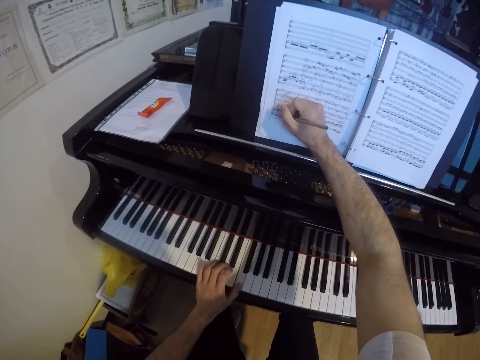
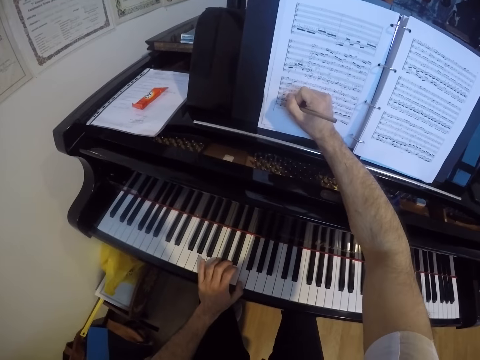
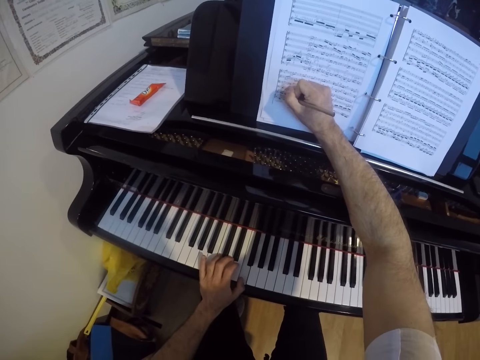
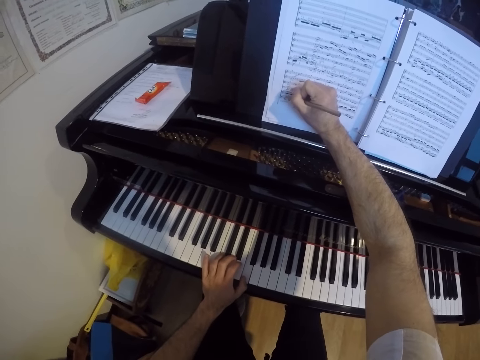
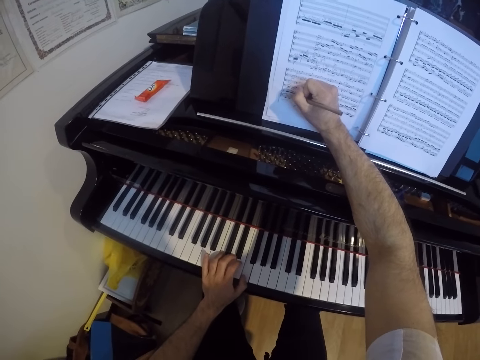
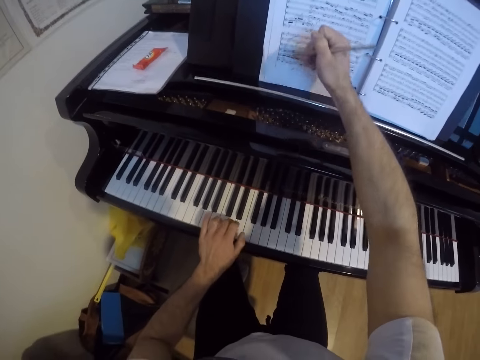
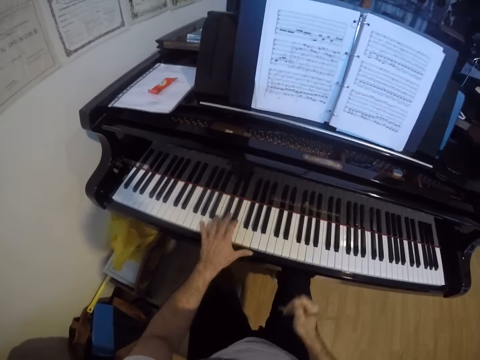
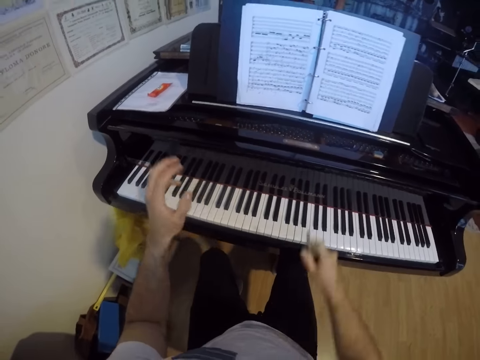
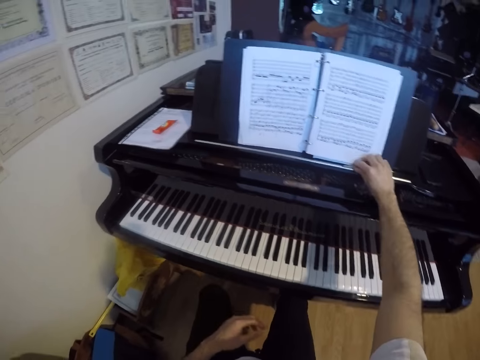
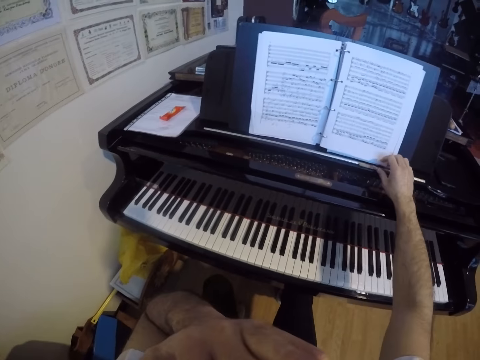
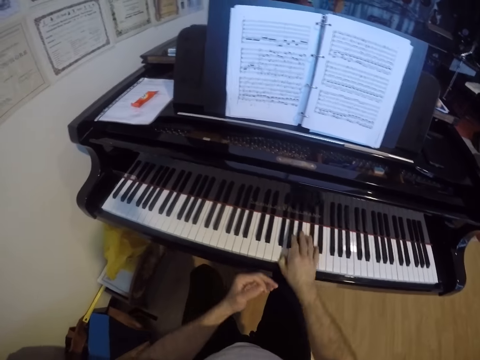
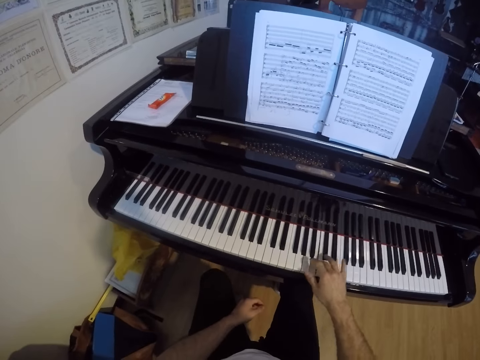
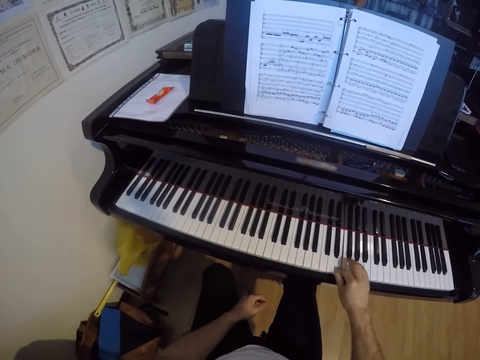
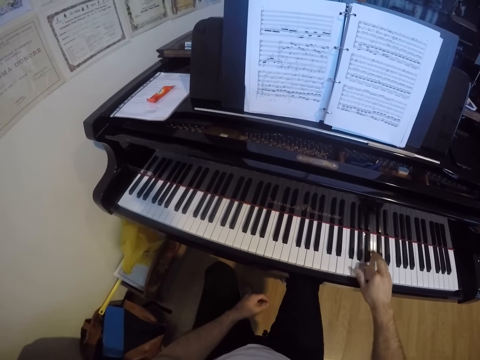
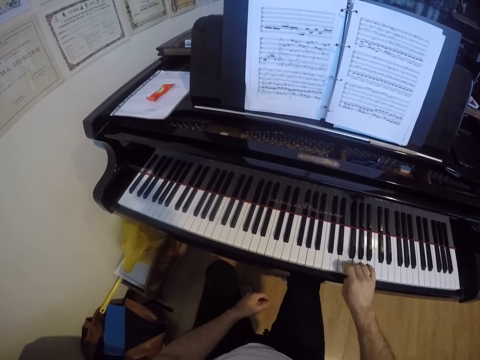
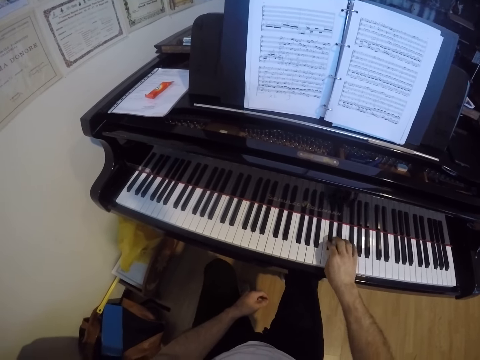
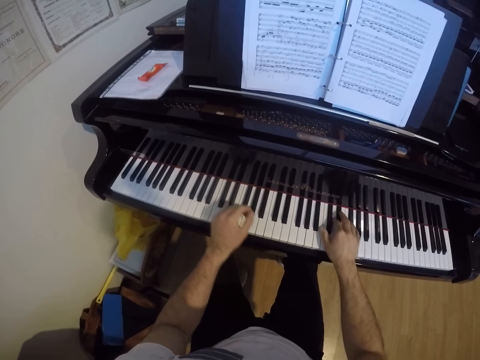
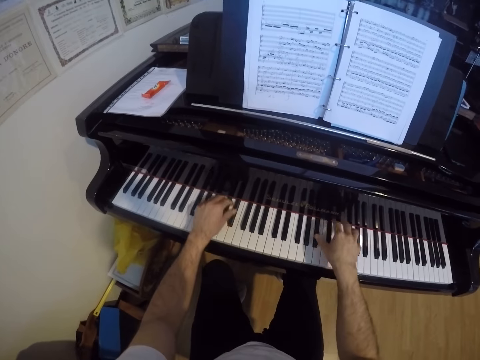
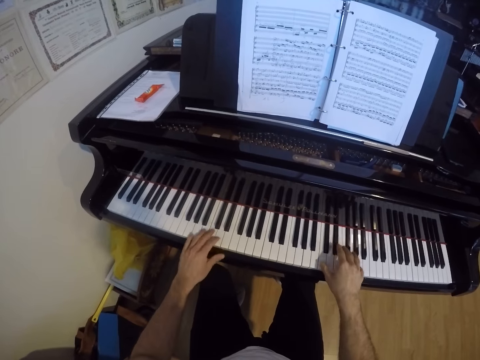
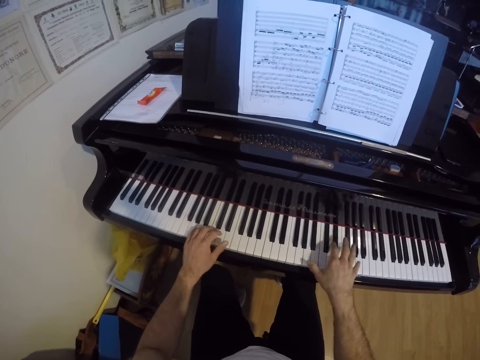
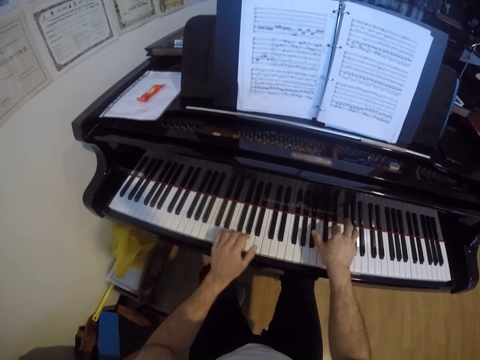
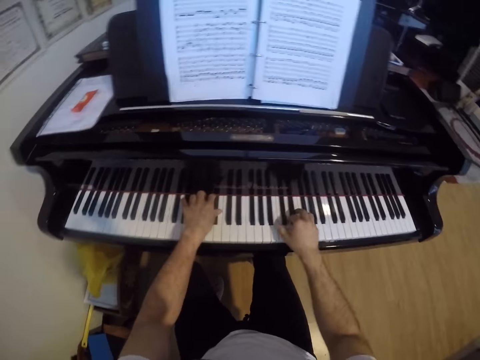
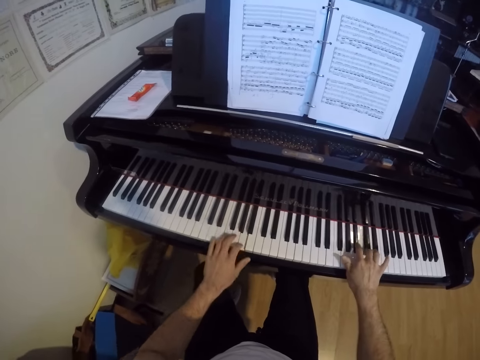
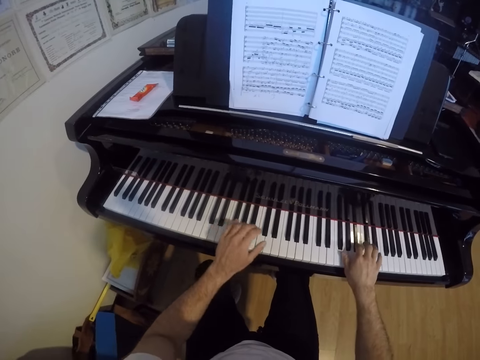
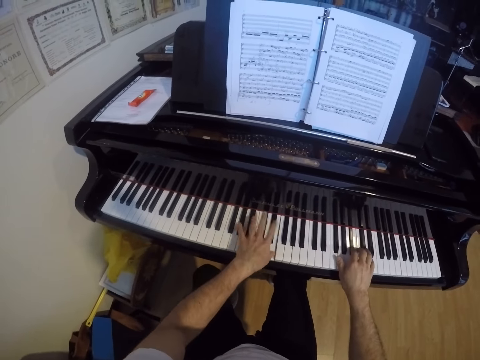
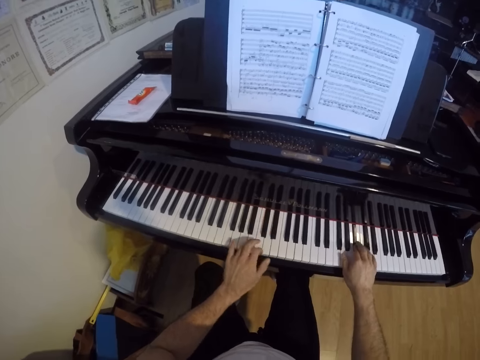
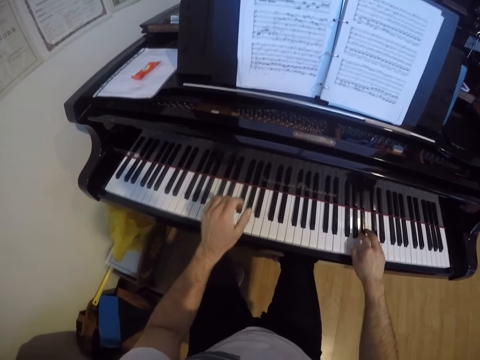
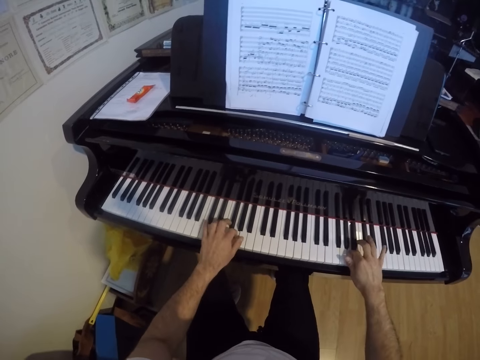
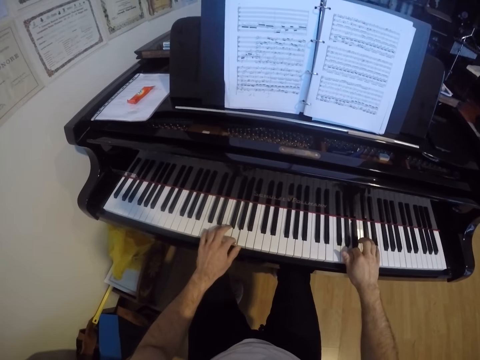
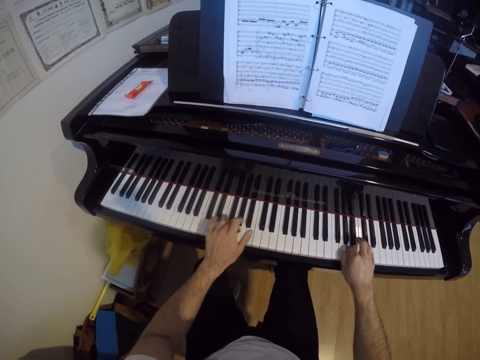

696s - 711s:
The camera wearer writes down on the book with a pen. He plays the piano. He drops the pencil on the piano with his right hand. He touches the book. He touches his face with his left hand. He plays the piano with his right hand. He plays the piano with both hands.

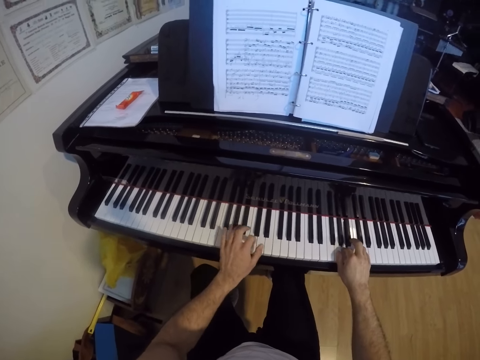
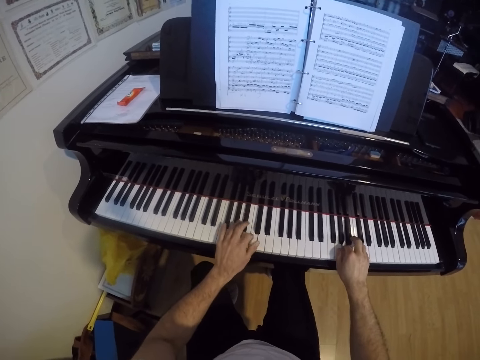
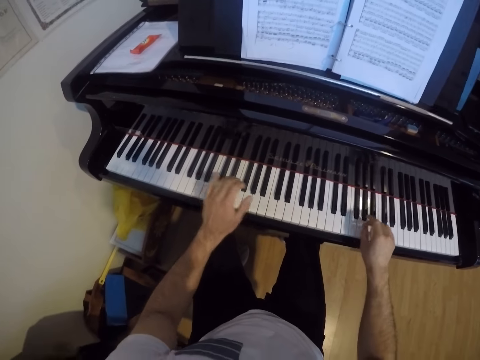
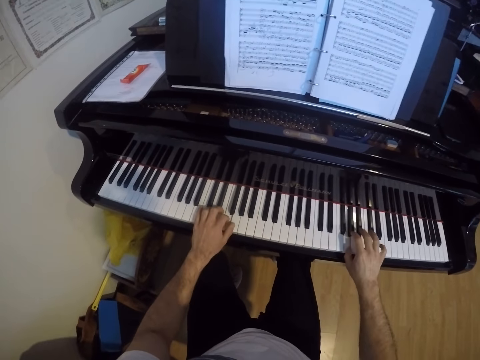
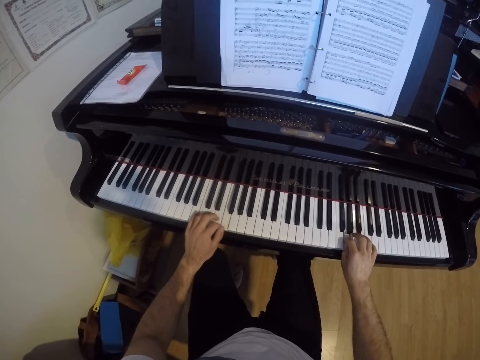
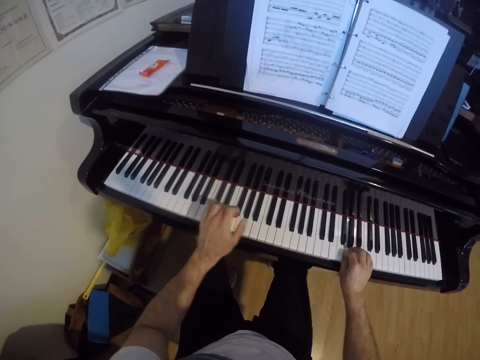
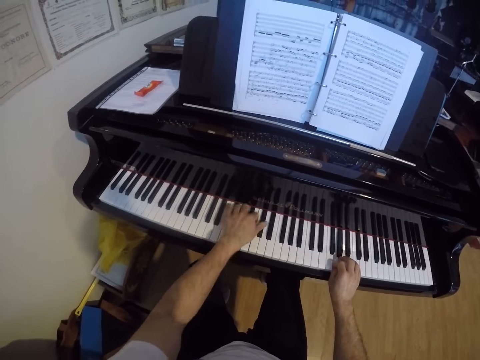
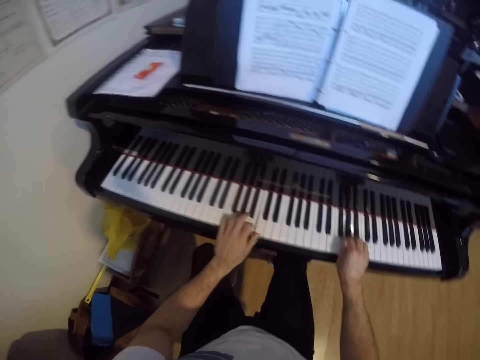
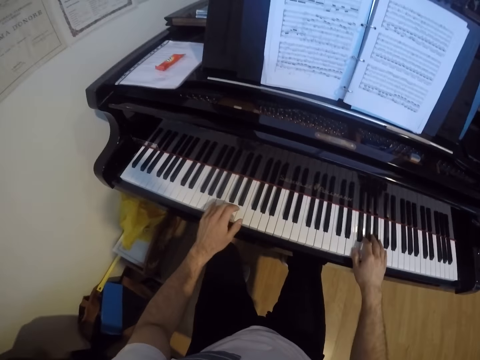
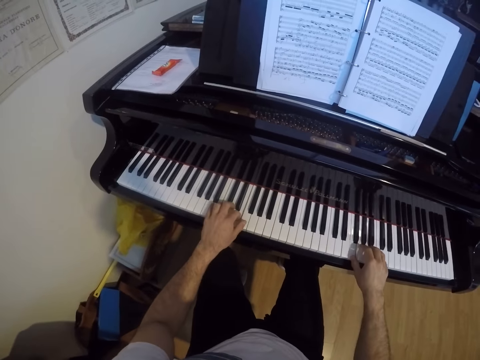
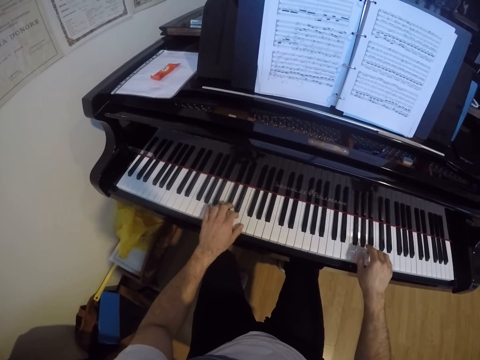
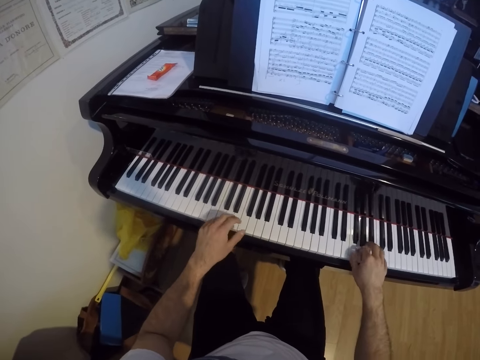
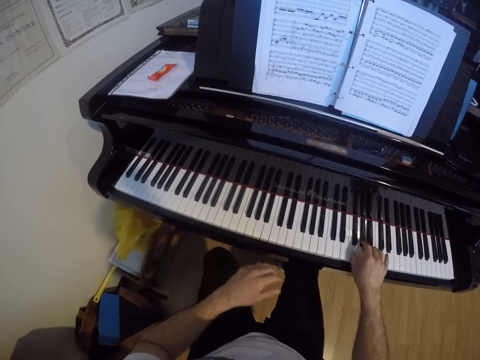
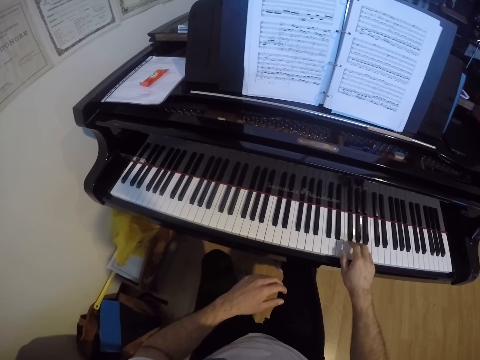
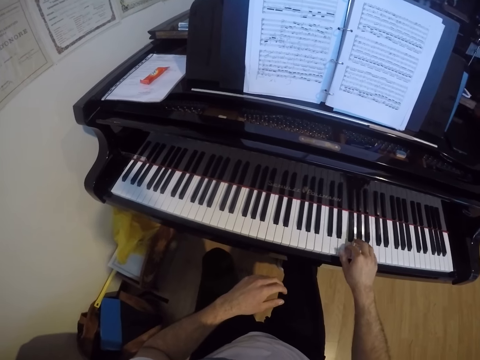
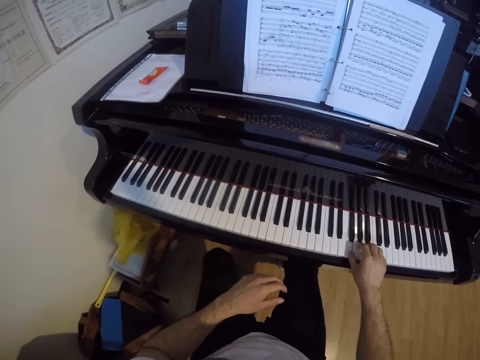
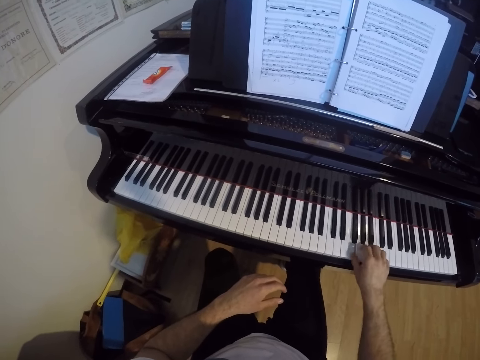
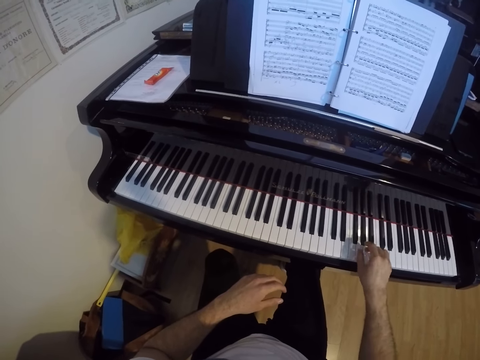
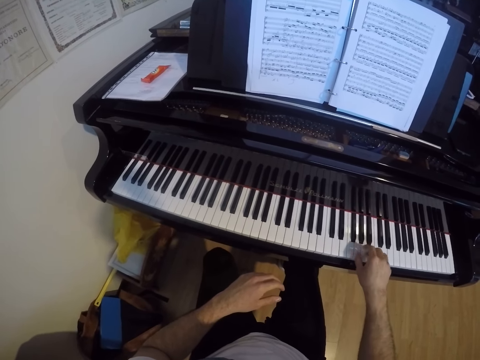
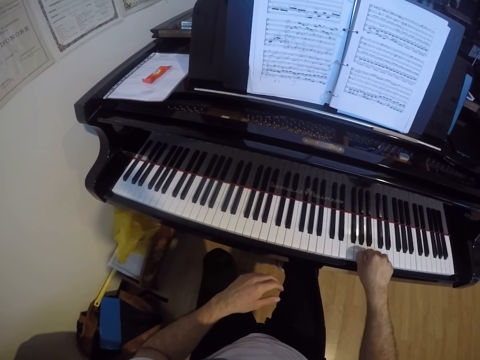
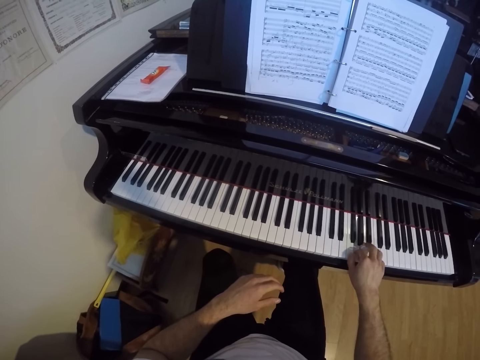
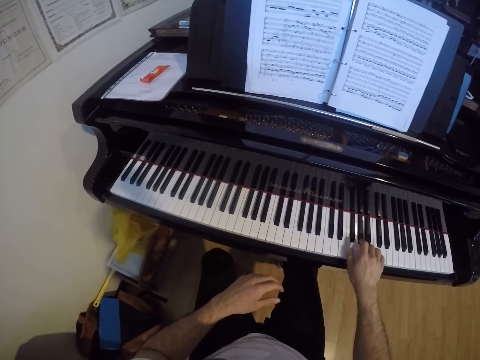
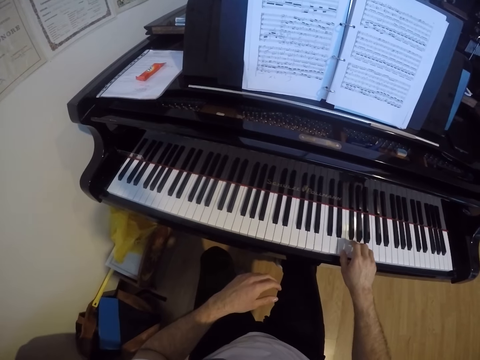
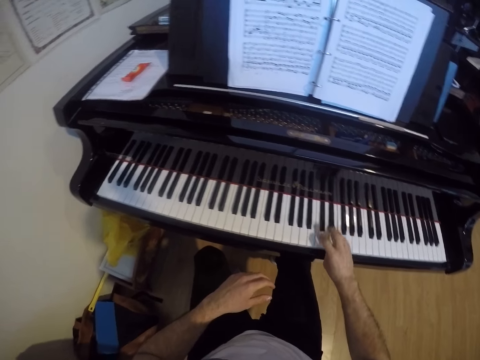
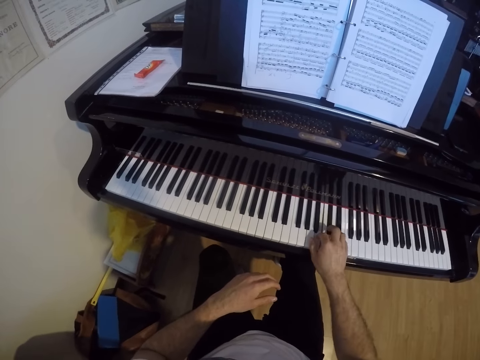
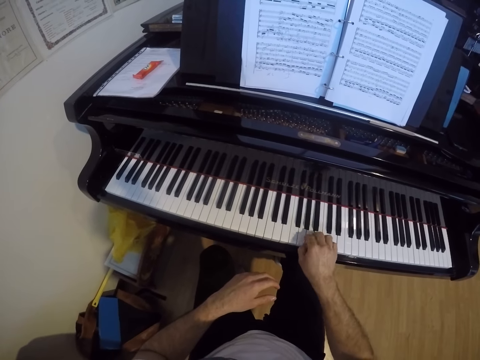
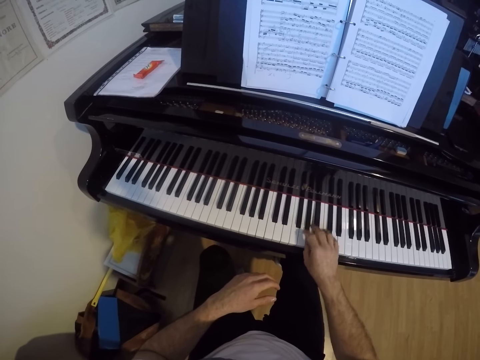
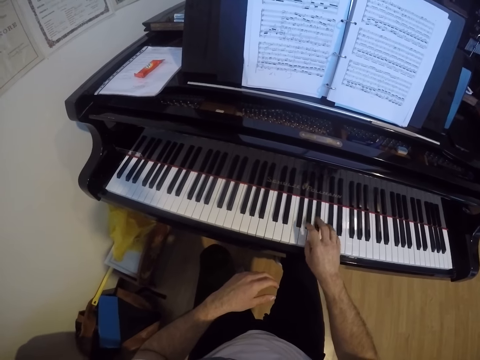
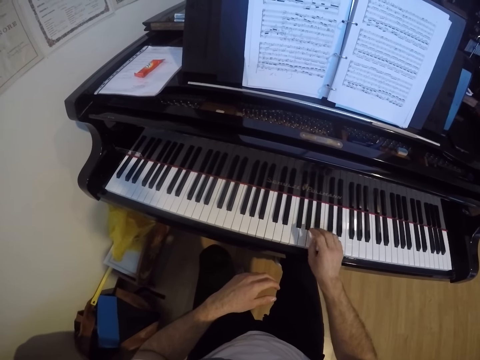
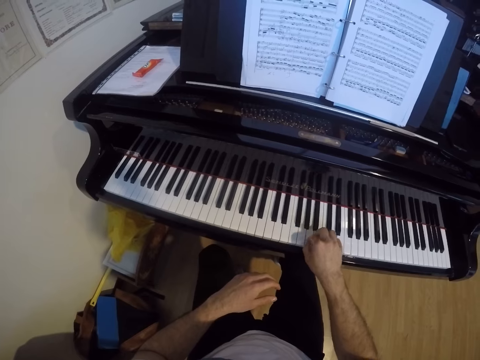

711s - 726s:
The camera wearer plays the piano with his right hand.
